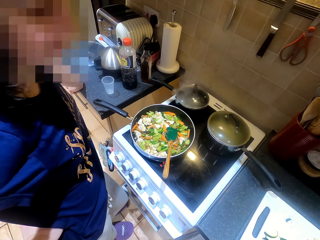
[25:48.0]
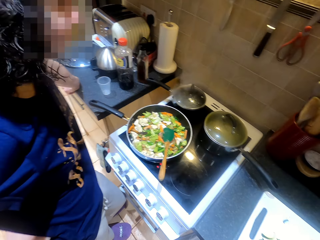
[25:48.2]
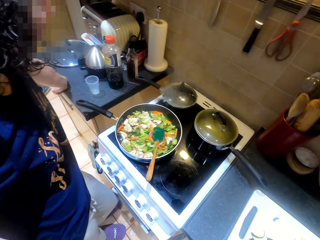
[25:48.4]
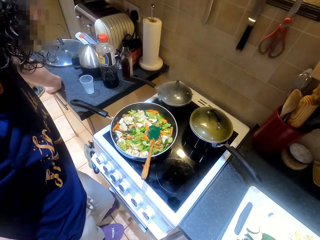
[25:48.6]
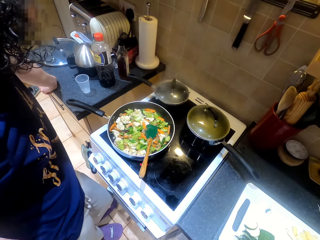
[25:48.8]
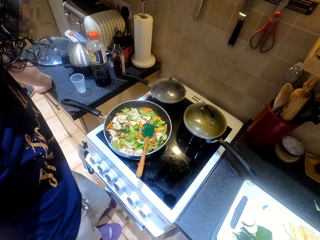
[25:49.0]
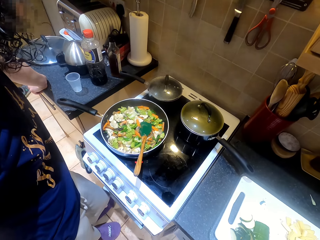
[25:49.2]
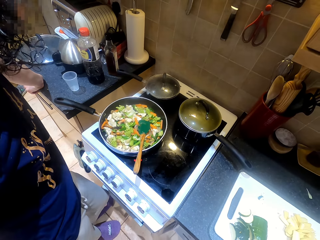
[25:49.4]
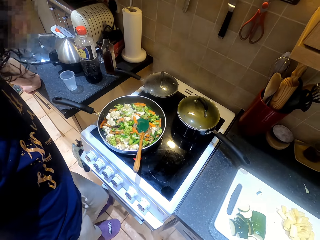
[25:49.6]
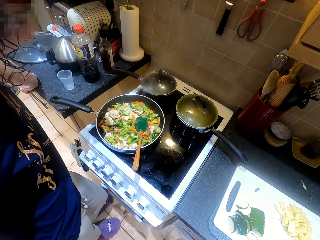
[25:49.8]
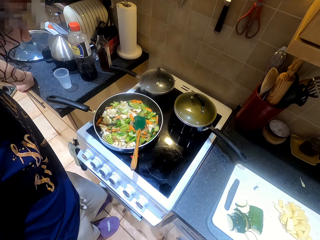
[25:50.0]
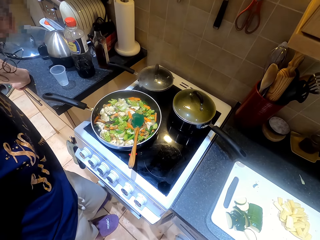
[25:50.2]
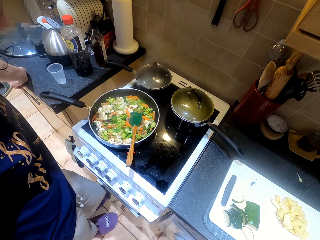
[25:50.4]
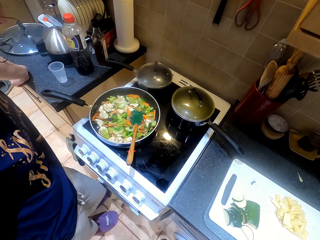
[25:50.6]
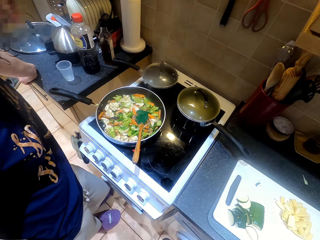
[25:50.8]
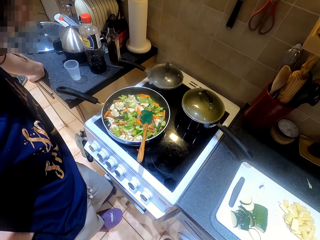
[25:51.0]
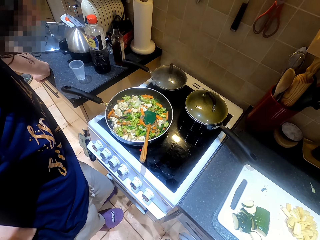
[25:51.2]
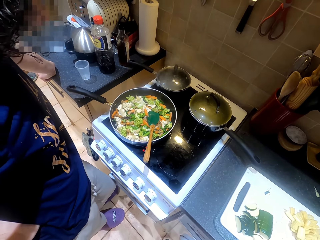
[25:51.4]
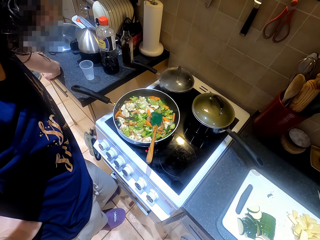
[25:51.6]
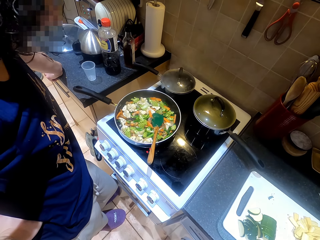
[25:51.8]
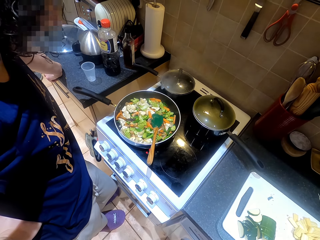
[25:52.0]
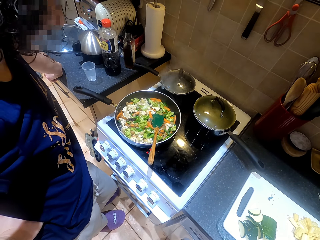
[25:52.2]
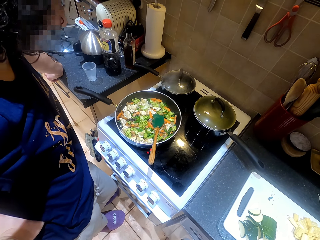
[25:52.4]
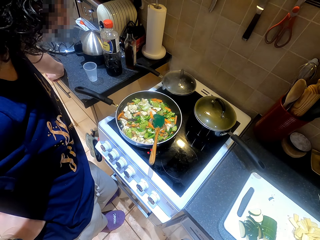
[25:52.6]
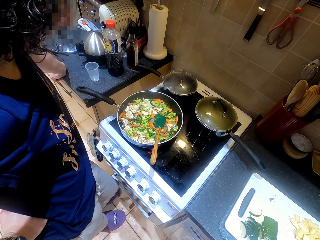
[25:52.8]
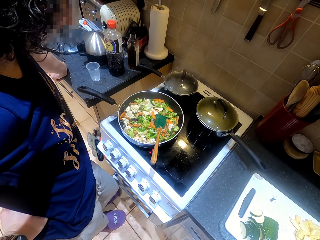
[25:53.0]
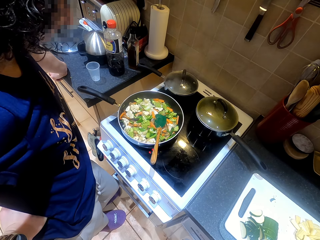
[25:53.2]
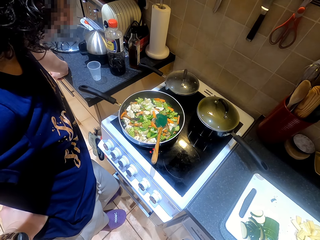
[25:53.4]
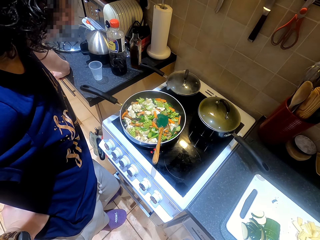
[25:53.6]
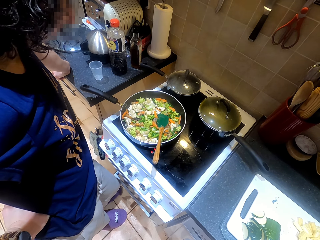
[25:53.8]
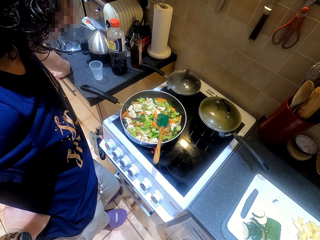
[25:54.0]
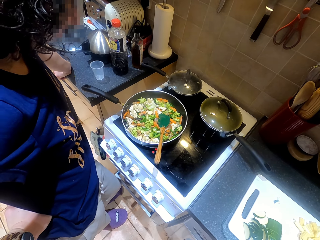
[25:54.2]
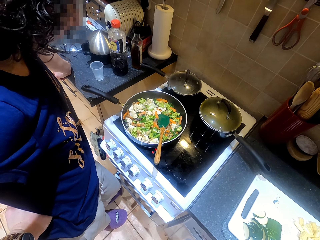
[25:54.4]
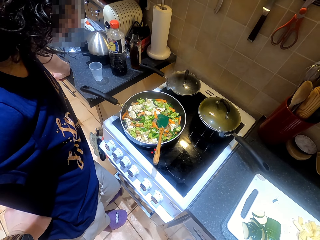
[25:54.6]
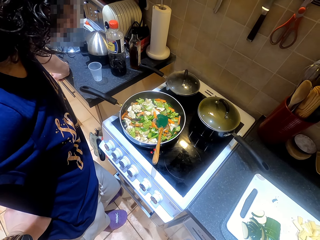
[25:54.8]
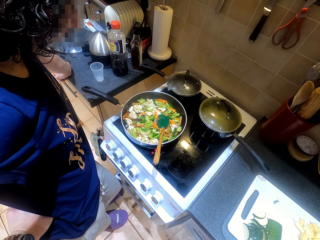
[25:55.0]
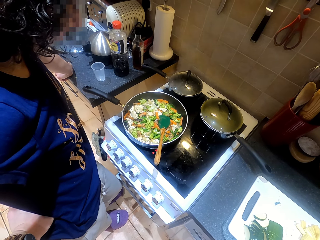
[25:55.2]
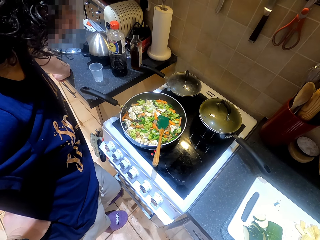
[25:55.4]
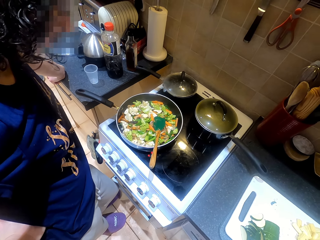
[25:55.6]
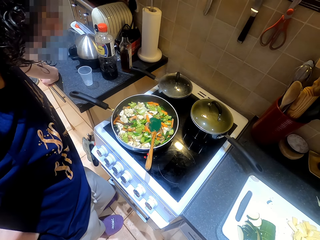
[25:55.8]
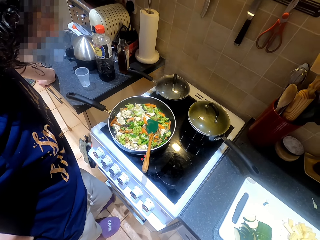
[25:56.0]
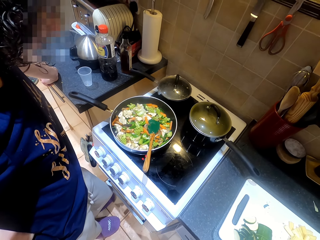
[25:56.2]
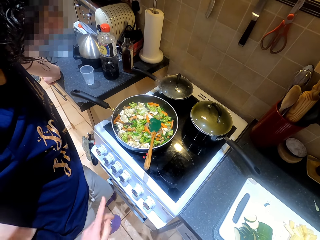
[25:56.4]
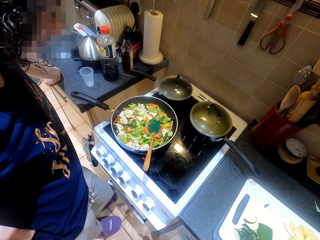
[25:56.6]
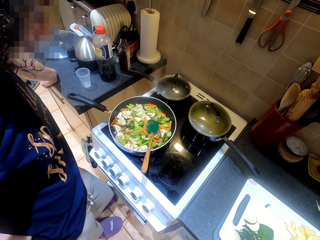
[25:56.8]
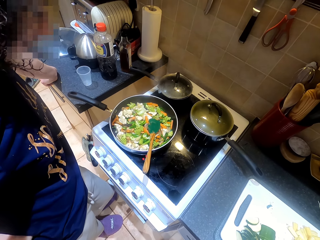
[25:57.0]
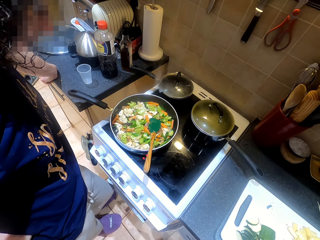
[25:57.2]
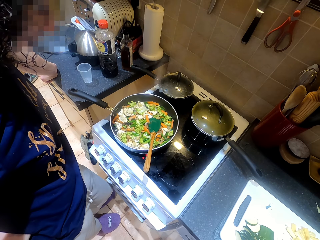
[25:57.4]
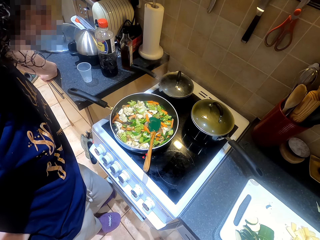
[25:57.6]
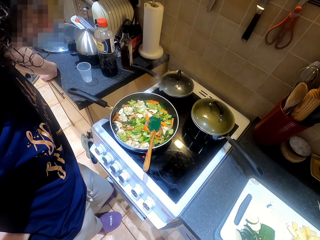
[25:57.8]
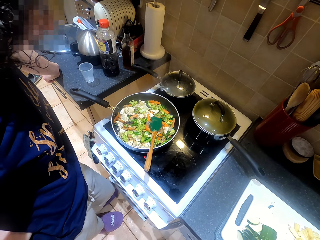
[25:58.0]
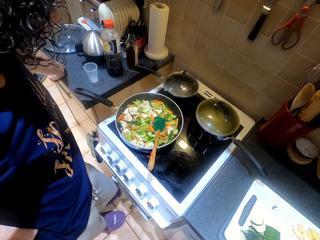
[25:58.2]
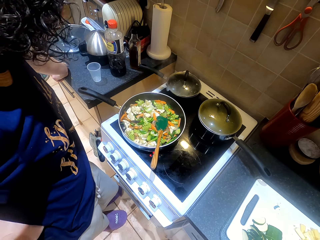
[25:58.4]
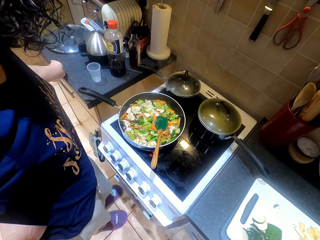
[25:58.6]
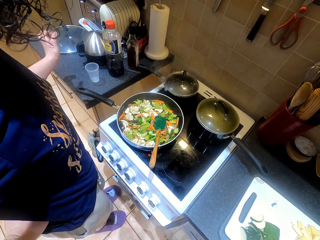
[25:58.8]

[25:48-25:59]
A female looks around the area. The camera wearer converses with the female.

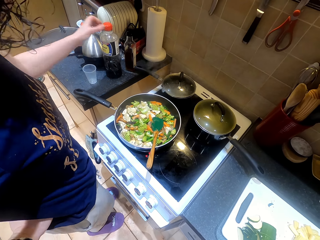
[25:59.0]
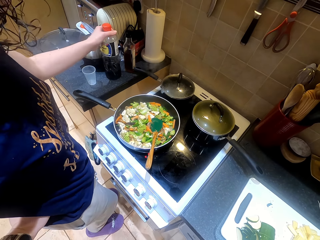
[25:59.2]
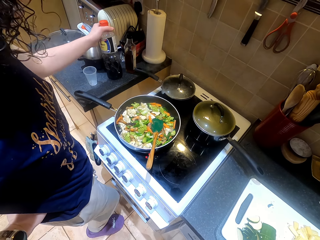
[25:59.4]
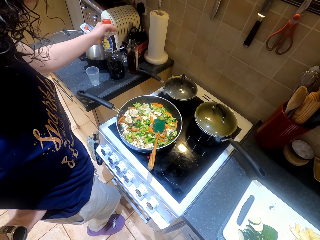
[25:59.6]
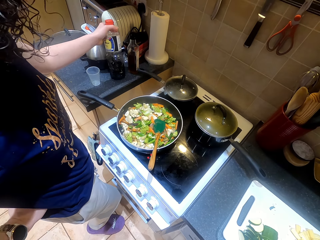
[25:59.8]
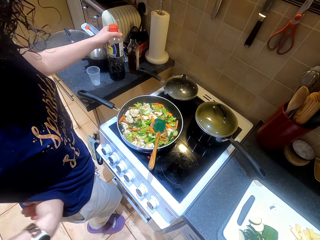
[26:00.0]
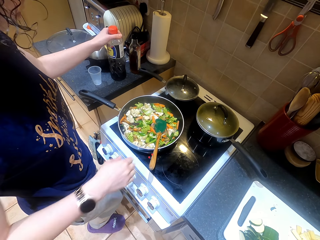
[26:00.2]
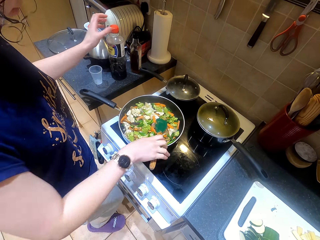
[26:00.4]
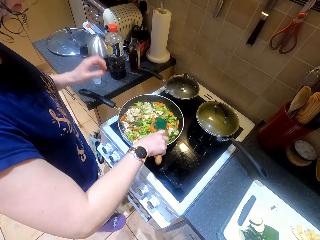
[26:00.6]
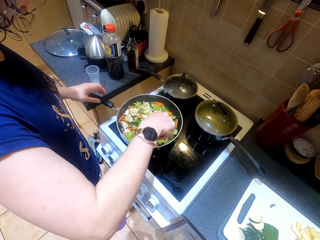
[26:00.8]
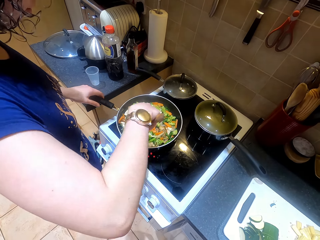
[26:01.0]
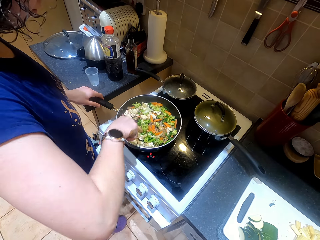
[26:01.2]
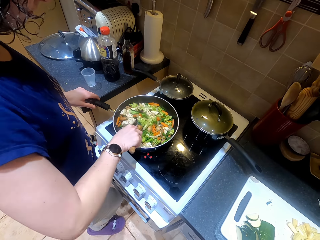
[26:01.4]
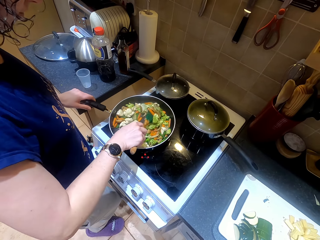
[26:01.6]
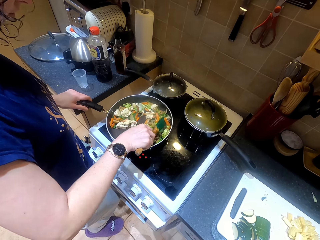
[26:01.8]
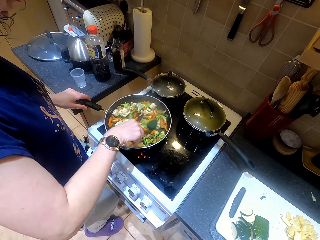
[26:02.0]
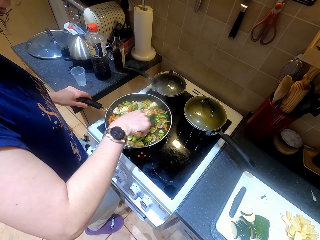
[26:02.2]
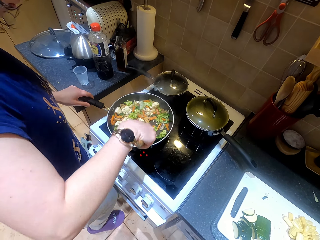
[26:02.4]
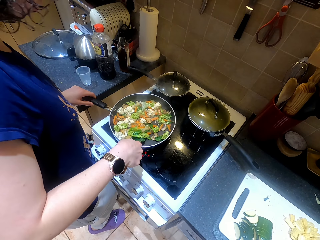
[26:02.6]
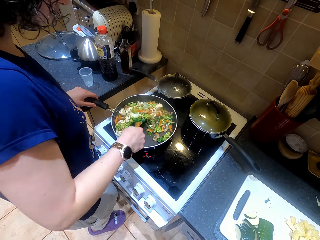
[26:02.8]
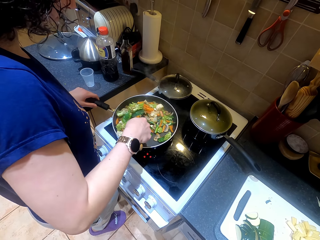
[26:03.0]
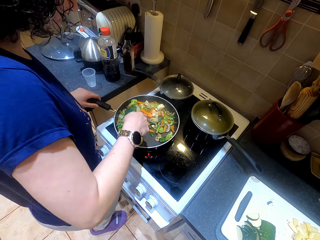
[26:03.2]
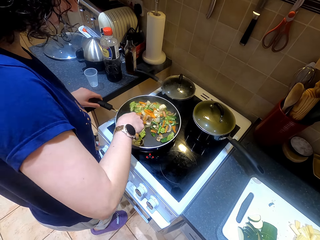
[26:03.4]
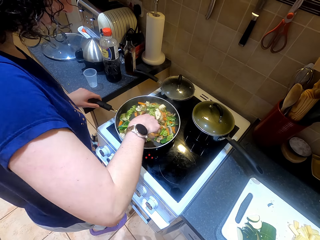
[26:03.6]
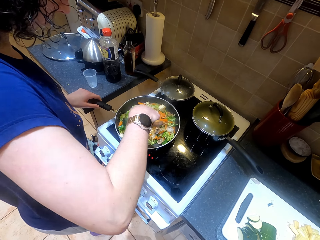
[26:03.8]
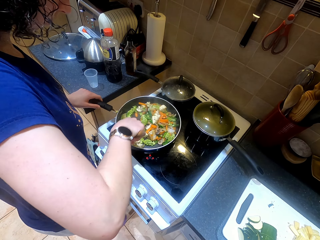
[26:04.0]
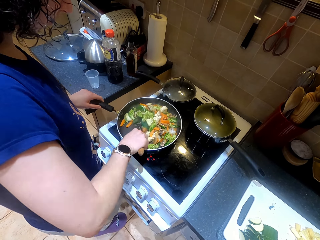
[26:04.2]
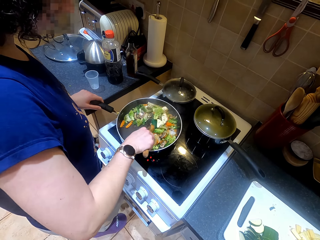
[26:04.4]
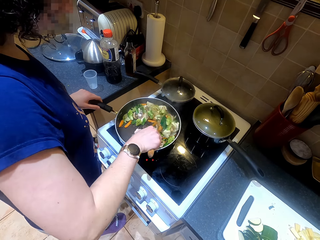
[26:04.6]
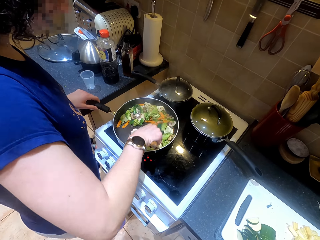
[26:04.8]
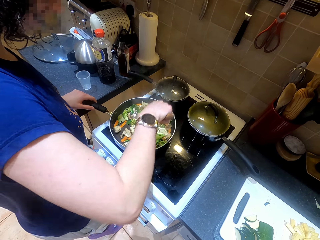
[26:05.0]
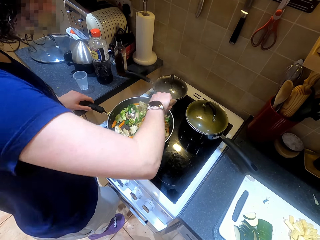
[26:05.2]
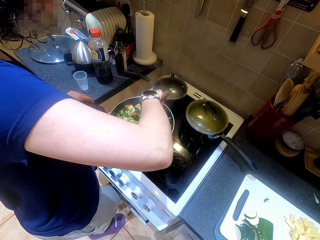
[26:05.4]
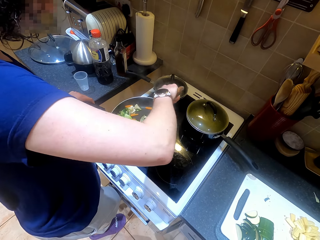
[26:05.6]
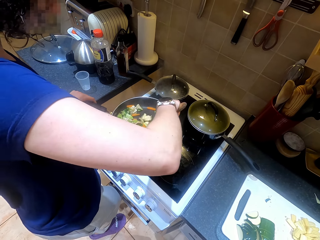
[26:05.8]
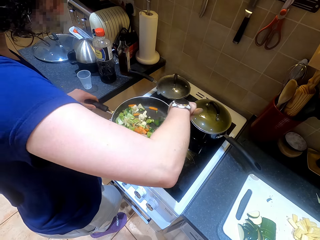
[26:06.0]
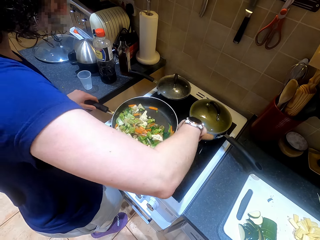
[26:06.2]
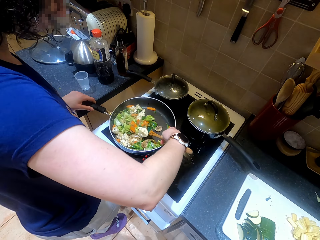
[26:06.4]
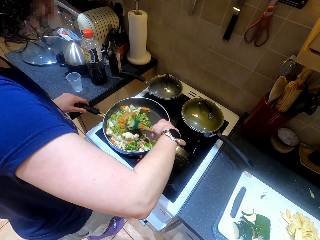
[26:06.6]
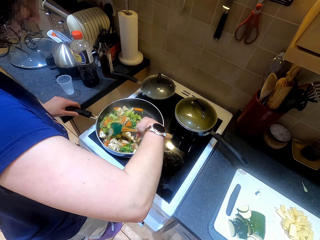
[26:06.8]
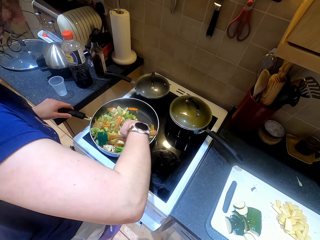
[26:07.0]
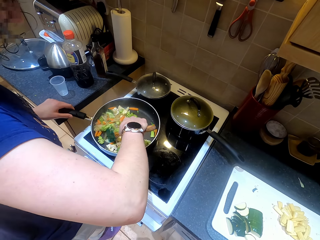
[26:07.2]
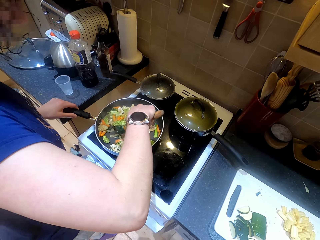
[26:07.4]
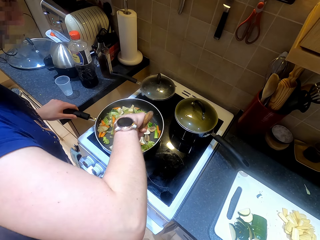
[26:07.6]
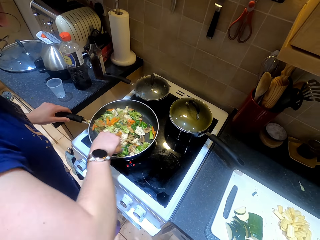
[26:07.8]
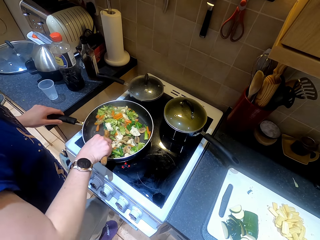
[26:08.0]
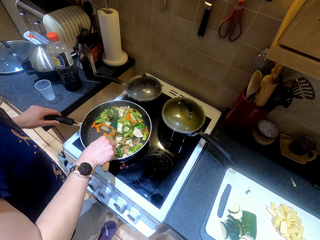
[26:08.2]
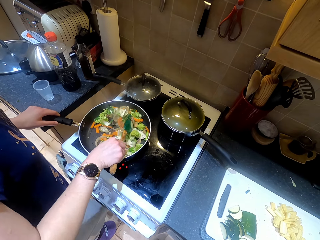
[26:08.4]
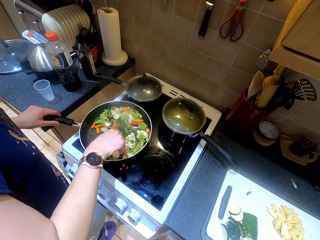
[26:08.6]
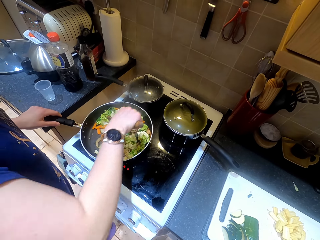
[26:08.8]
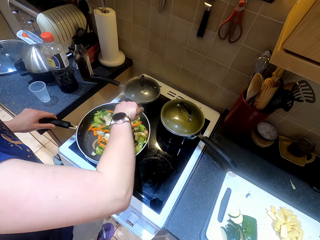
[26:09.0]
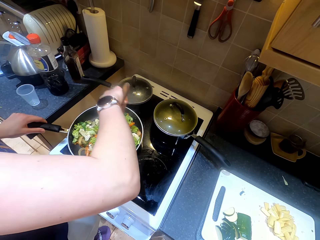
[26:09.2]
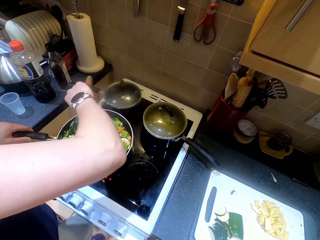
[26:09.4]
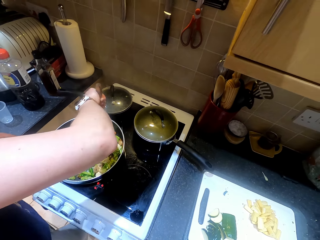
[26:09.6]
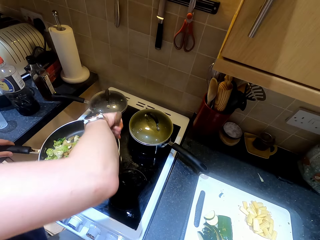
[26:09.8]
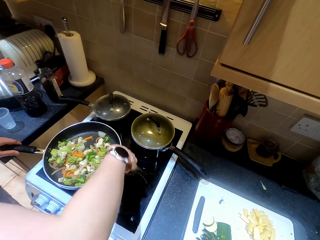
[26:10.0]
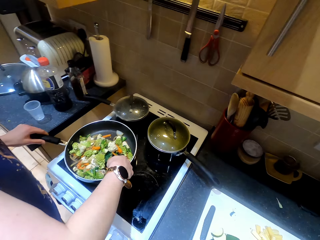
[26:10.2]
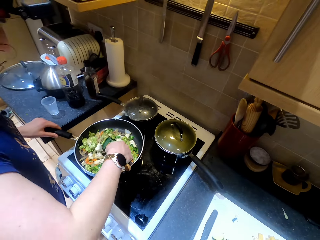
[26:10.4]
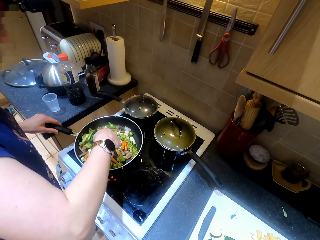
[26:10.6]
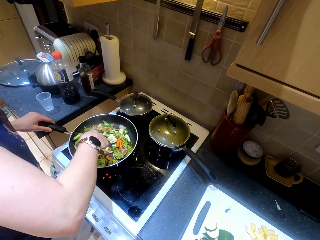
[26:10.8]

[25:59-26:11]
A female touches a bottle with her hand, holds the cooking oil, picks up a cooking spoon, stirs the cooking pot with the cooking spoon, and cooks vegetables in the cooking pan.
